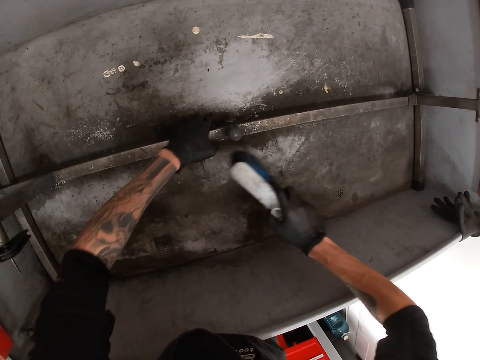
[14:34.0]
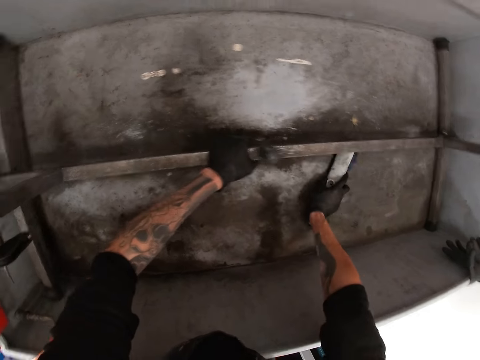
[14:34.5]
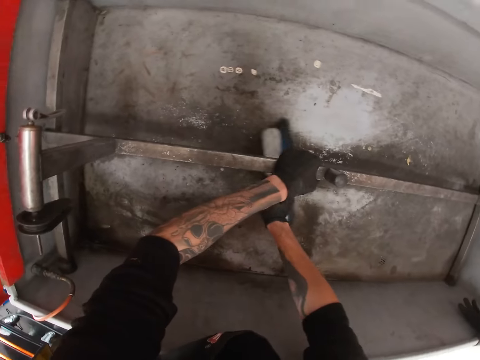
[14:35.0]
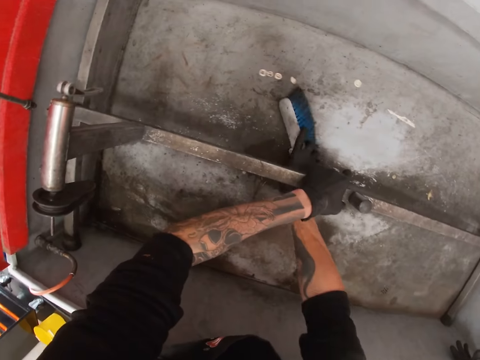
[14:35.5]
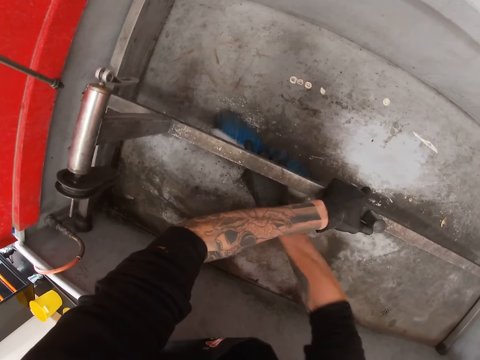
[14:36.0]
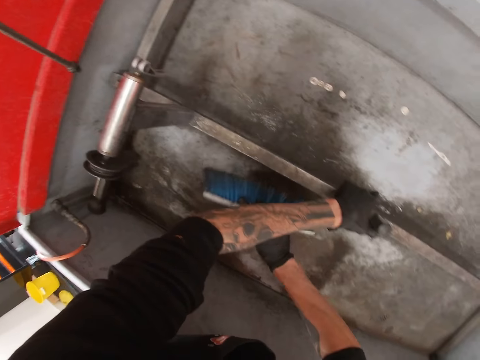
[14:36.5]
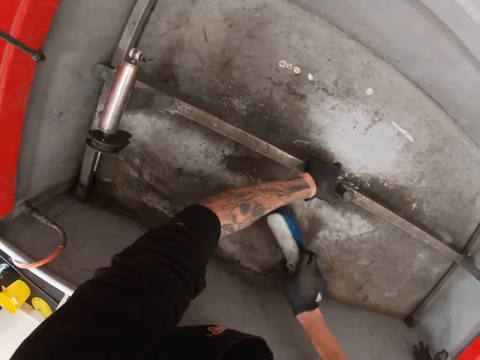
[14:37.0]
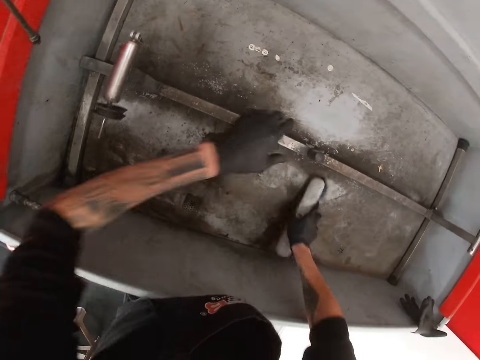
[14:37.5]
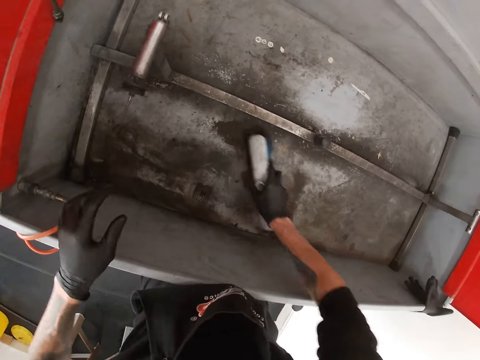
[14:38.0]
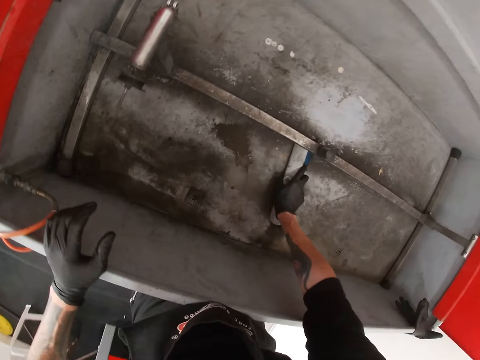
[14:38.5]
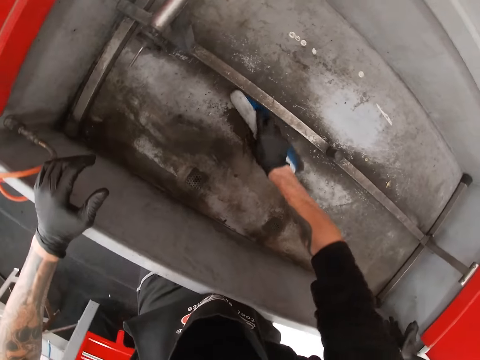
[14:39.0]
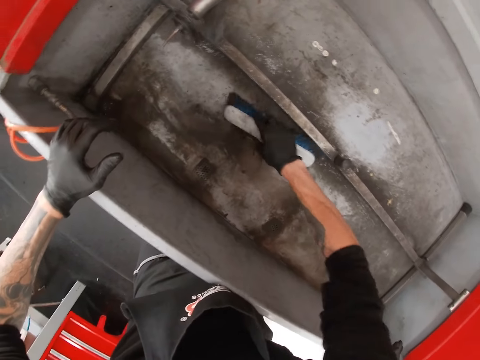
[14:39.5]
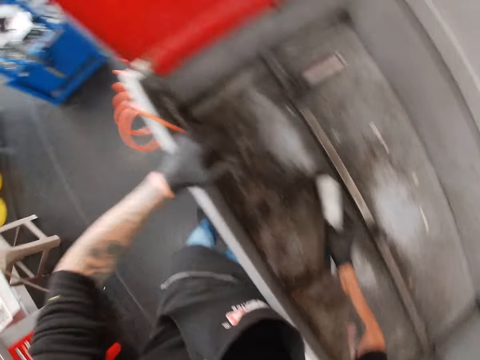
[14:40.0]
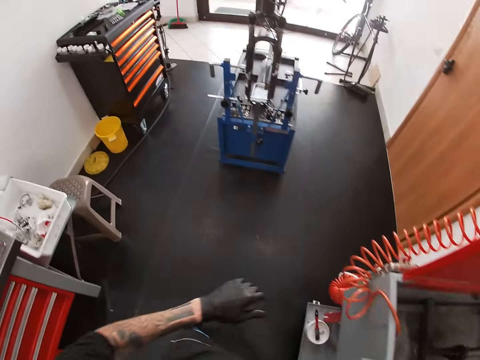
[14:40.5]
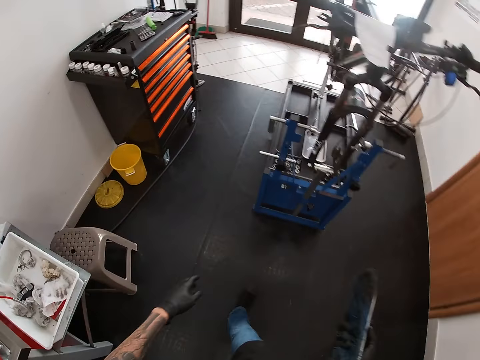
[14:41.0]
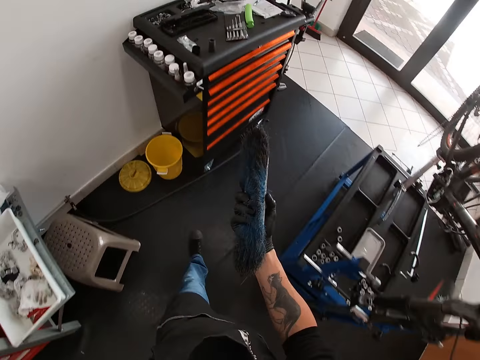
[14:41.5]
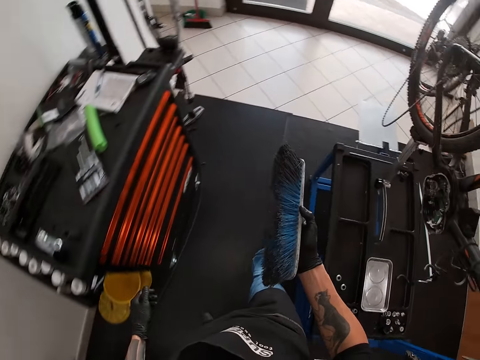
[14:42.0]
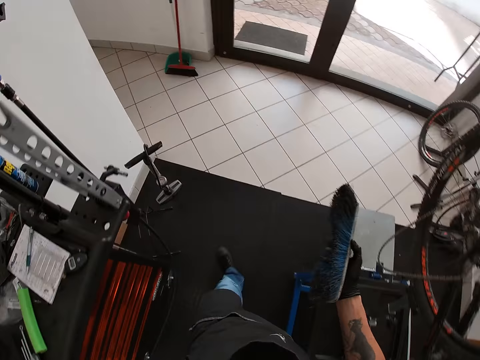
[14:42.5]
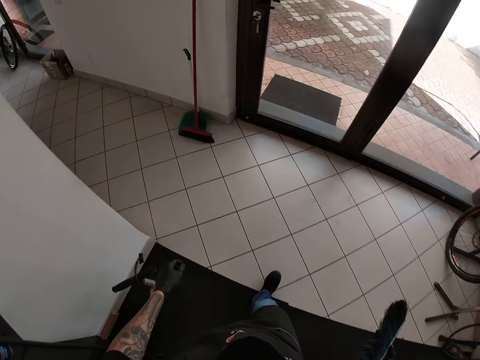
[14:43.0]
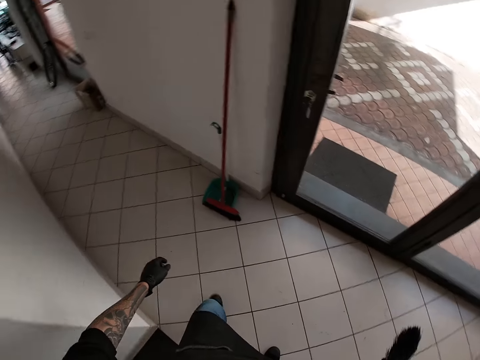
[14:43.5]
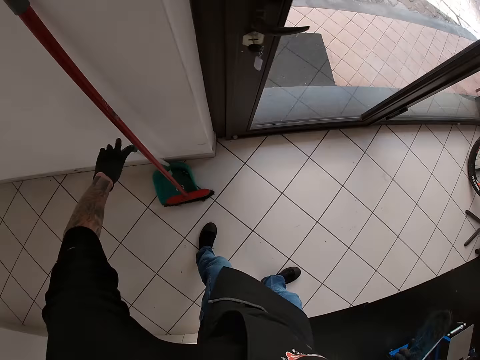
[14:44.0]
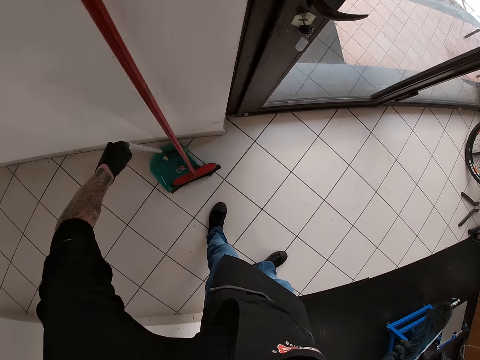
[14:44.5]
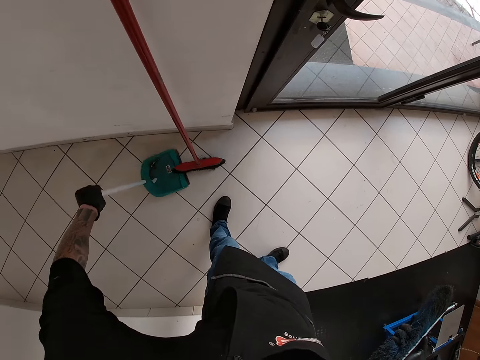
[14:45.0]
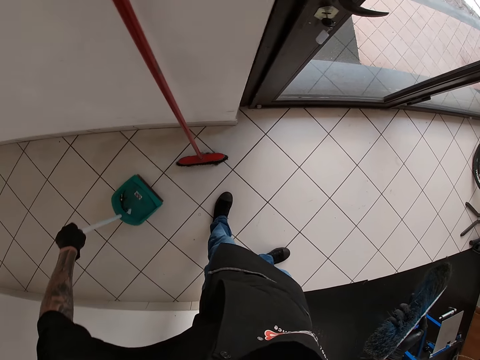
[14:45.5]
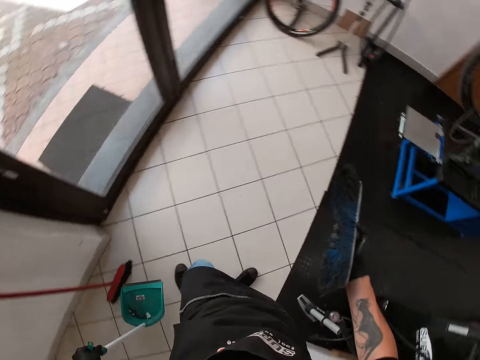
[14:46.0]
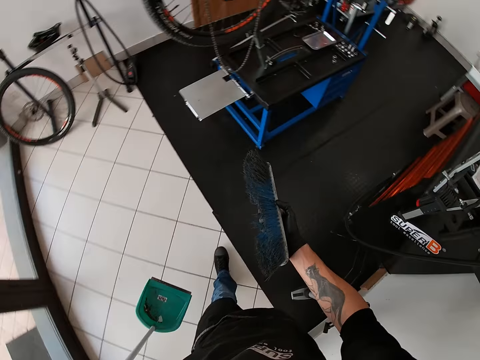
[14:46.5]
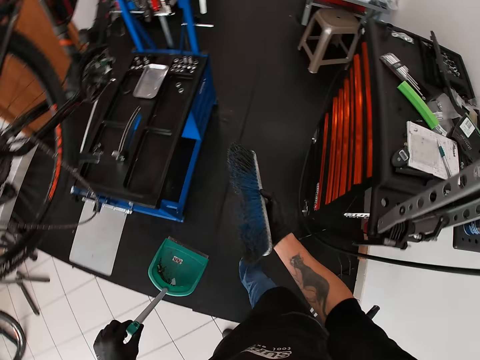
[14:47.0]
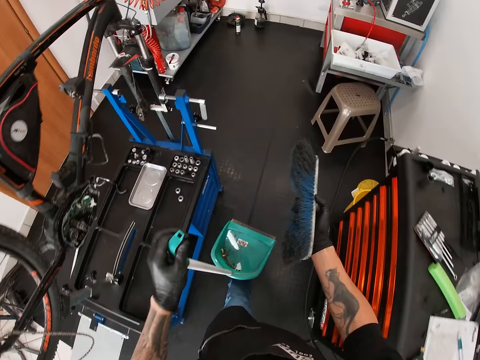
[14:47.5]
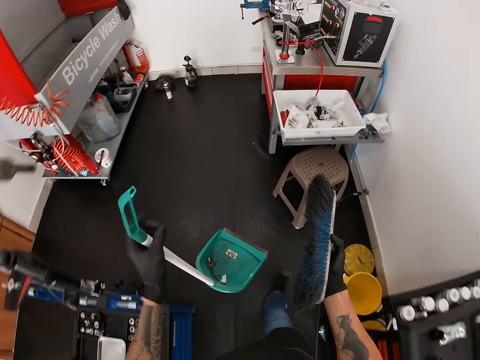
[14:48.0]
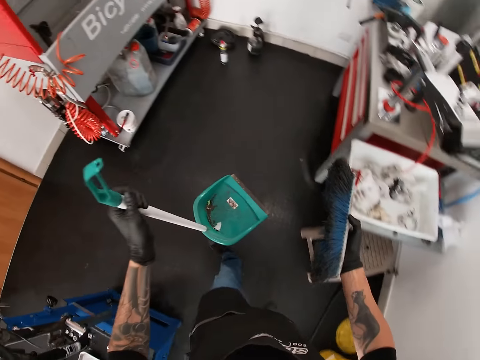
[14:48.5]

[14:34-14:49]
The camera wearer brushes the piece of metal with the brush in his right hand. He lifts the piece of metal in the bicycle wash machine with his left hand. He brushes the bicycle wash machine with the brush in his right hand. He drops the piece of metal in the bicycle wash machine with his left hand. He places his left hand on the bicycle wash machine. He walks in the house. He picks up a dustpan from the floor with his left hand. He walks in the room.

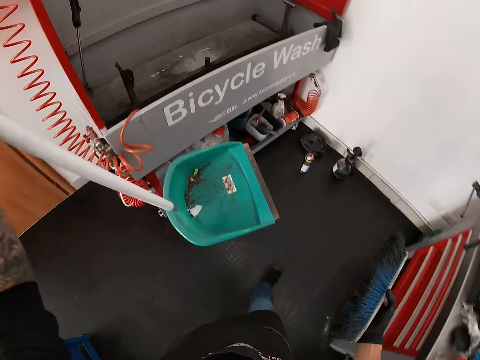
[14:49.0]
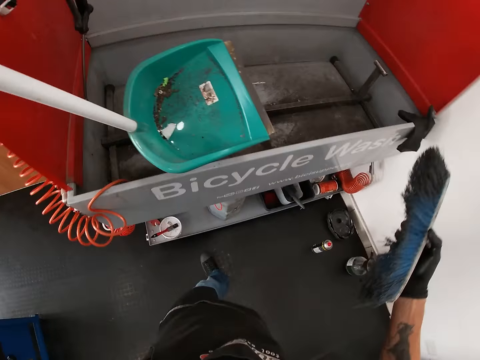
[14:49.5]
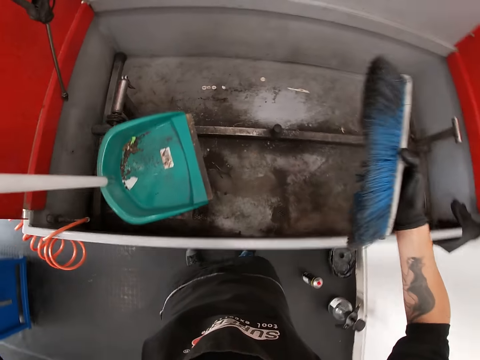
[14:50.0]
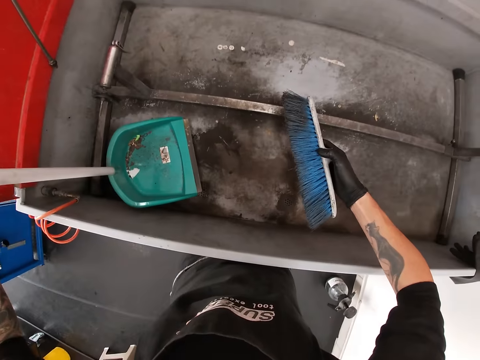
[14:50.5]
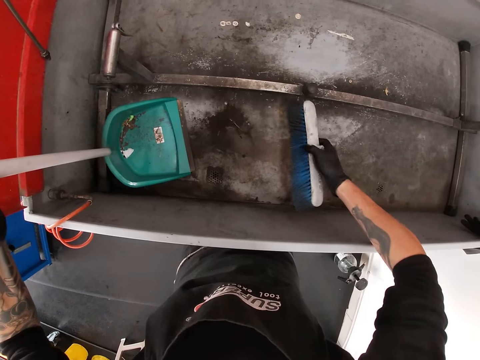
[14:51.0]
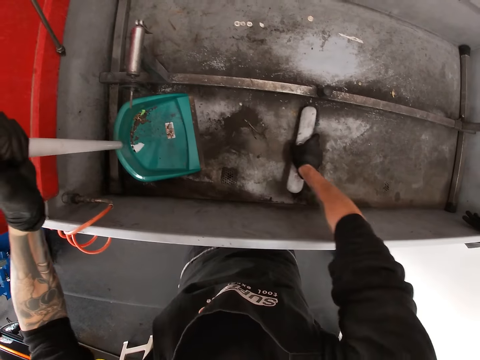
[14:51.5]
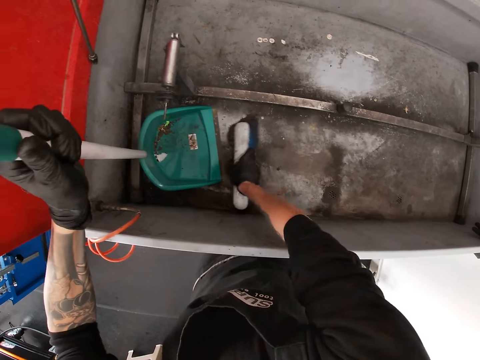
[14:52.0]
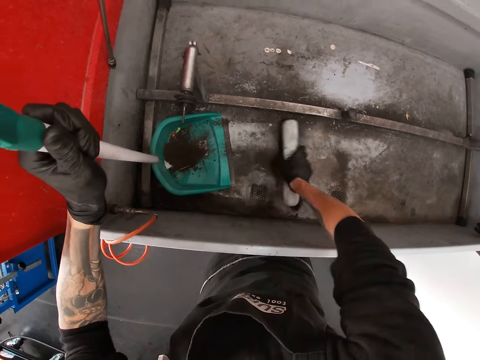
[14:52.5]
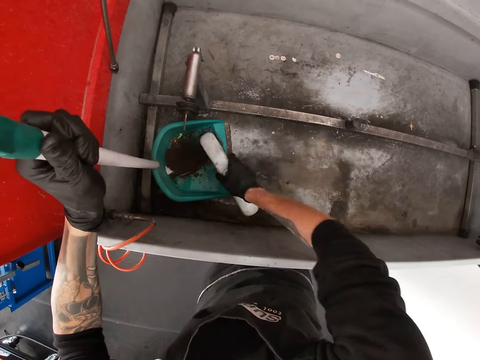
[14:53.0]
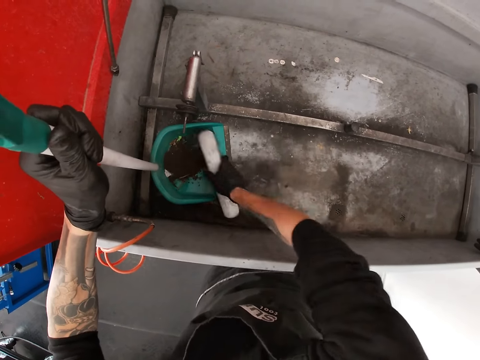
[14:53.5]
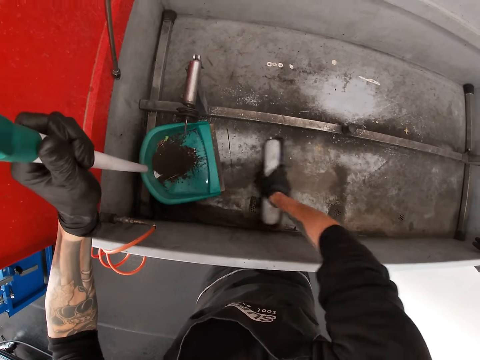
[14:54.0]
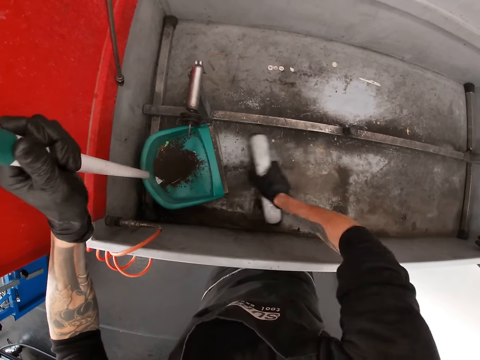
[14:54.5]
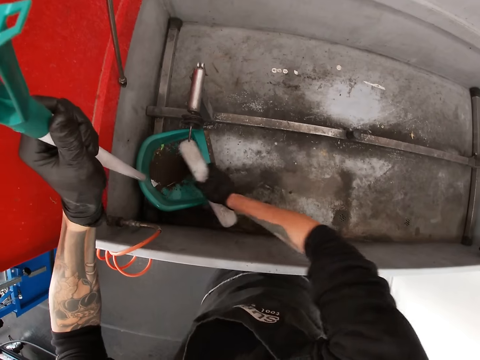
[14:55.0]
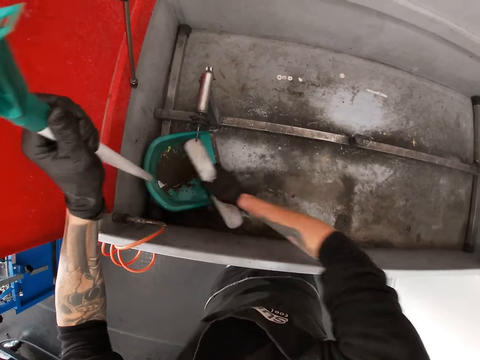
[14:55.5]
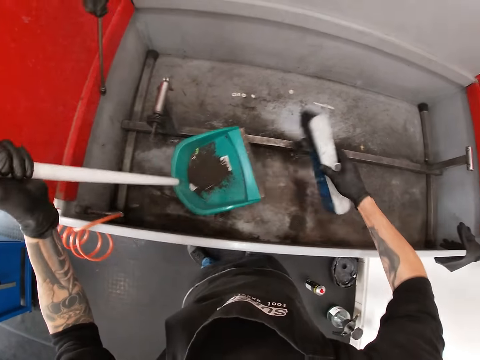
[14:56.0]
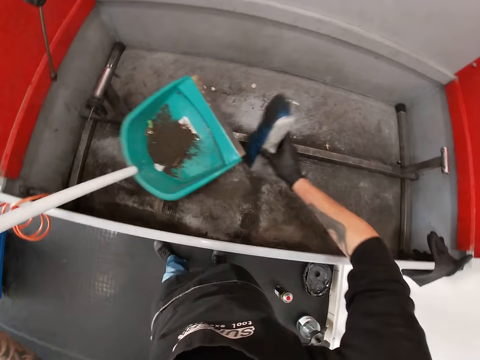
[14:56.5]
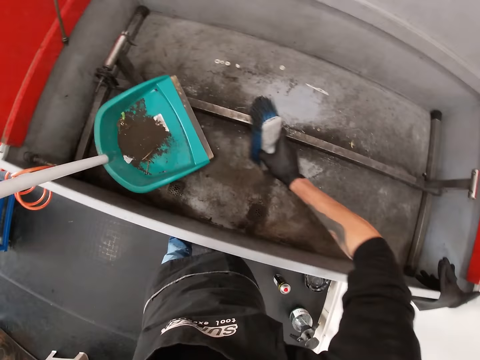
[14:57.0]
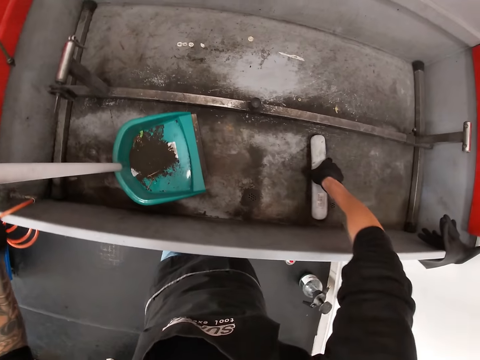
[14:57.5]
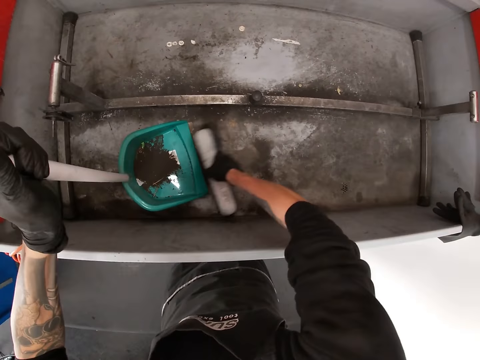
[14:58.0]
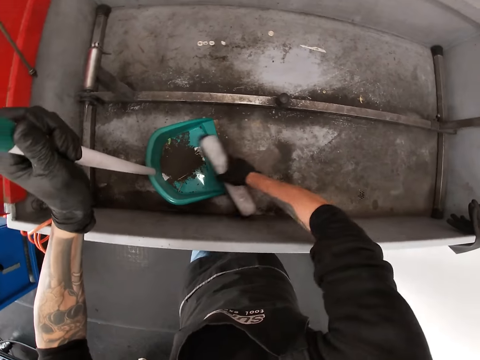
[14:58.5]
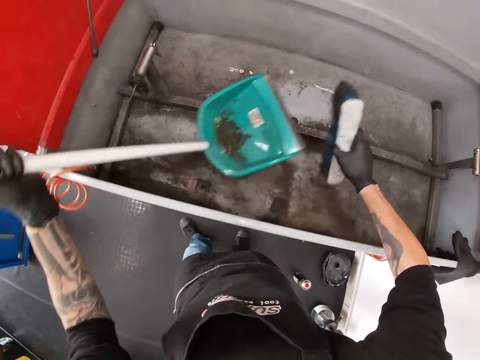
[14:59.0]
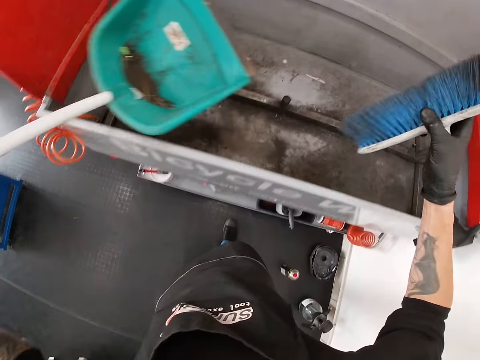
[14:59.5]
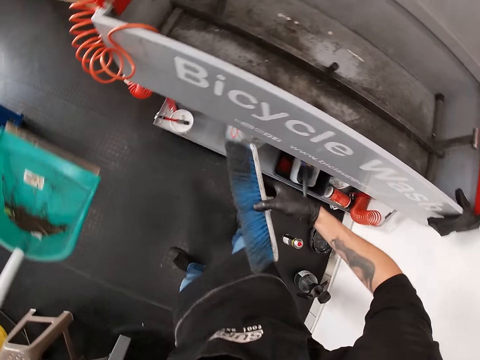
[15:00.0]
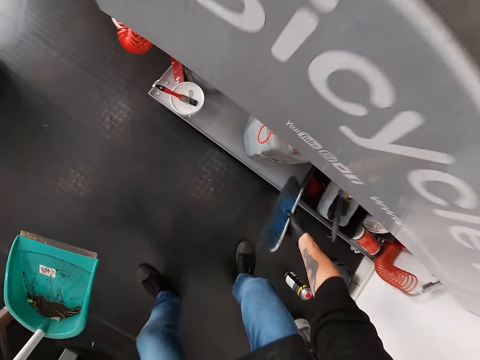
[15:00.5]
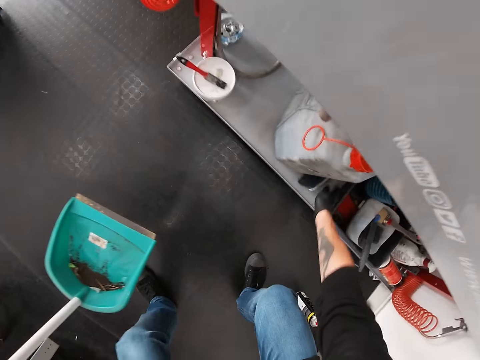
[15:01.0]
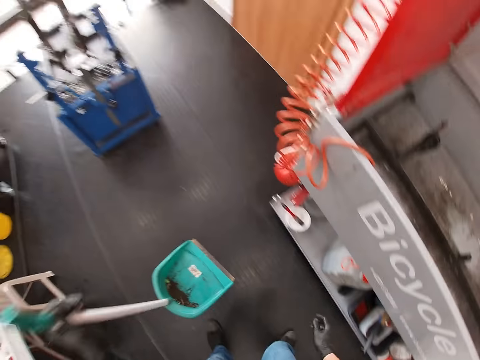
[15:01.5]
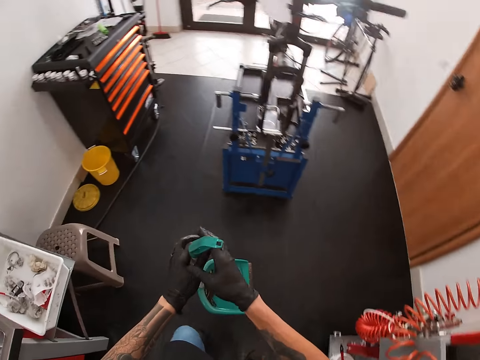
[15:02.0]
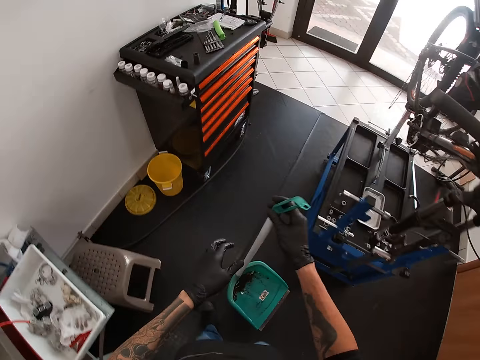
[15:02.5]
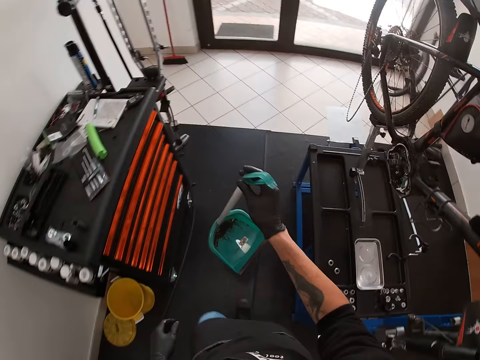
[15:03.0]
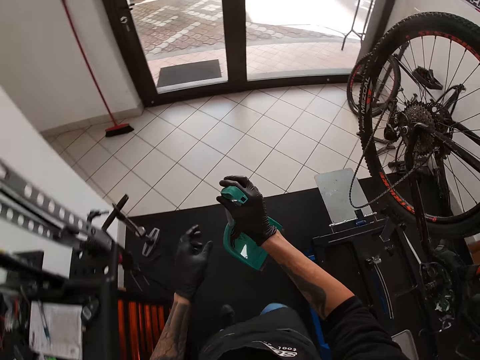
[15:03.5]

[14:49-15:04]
The camera wearer places the dustpan into the bicycle wash machine. He packs dirt into the dustpan from the bicycle wash machine with his right hand. He hits the brush on the bicycle wash machine. He packs dirt into the dustpan from the bicycle wash machine with his right hand. He drops the brush under the bicycle wash machine with his right hand. He passes the dustpan from his left hand to his right hand. He walks in the room.
